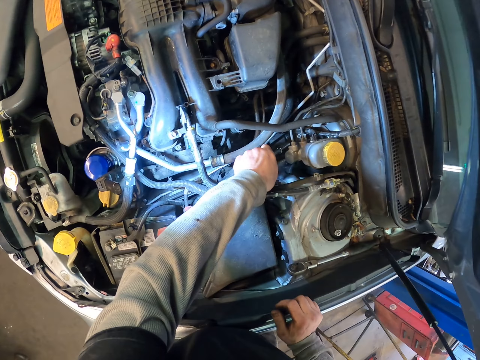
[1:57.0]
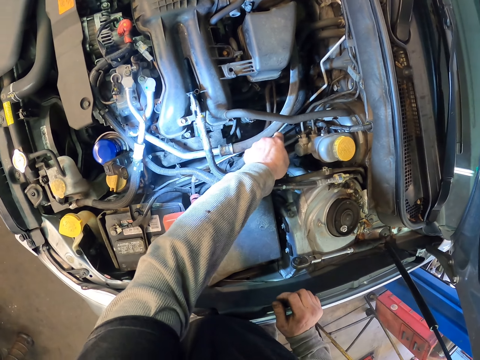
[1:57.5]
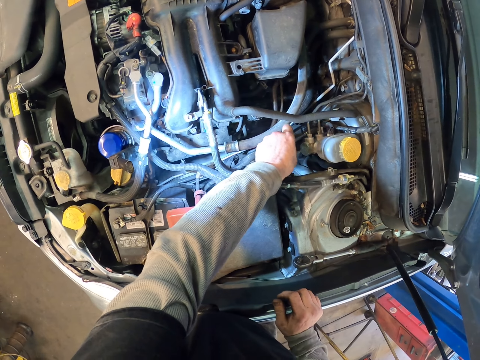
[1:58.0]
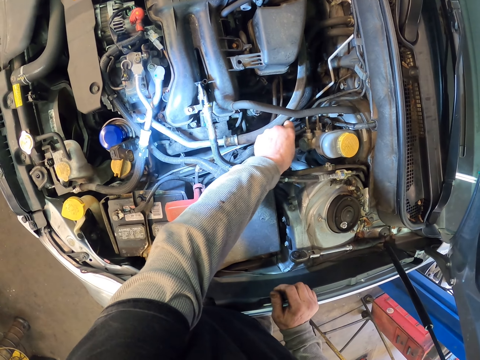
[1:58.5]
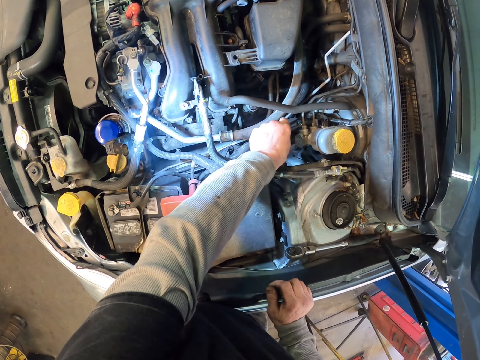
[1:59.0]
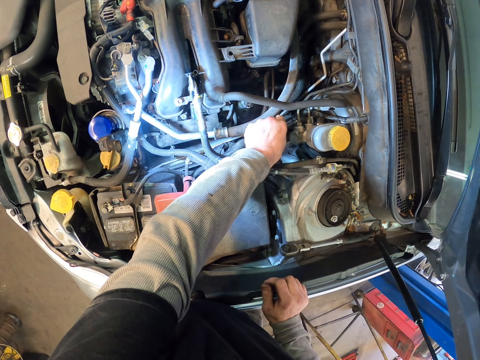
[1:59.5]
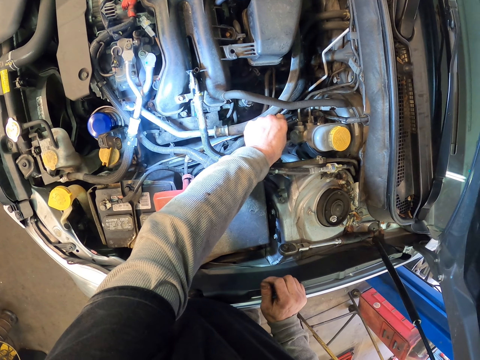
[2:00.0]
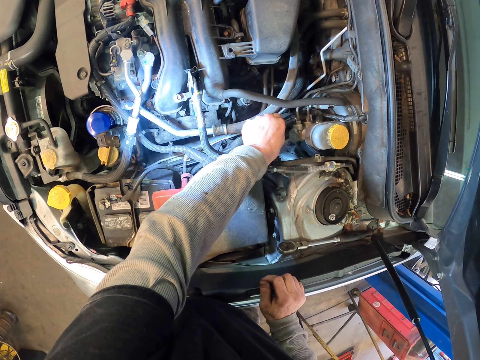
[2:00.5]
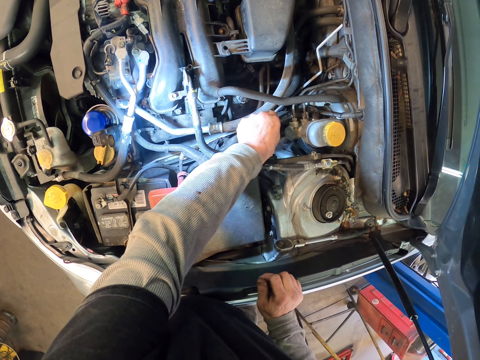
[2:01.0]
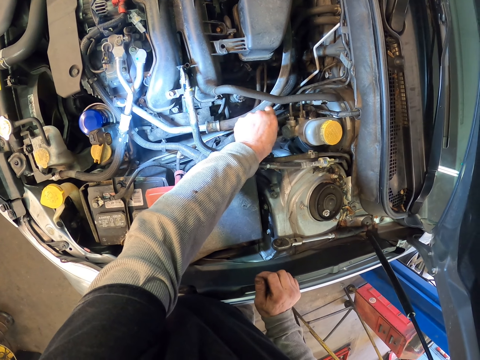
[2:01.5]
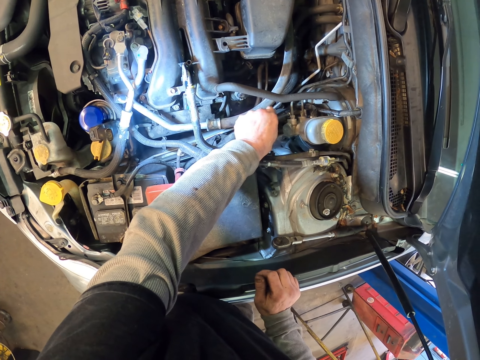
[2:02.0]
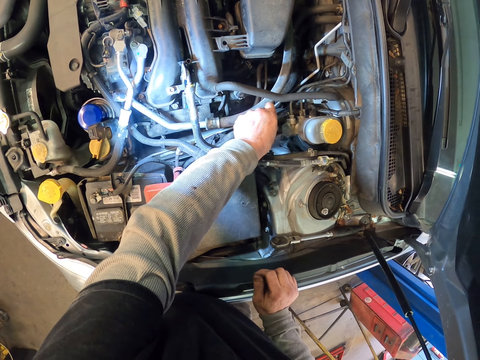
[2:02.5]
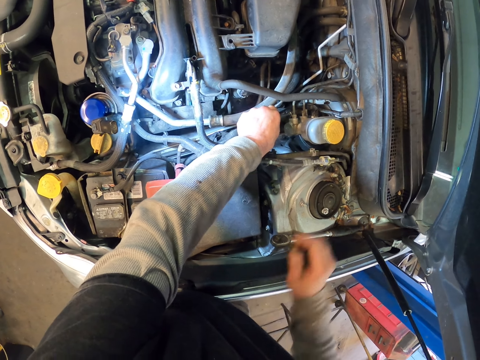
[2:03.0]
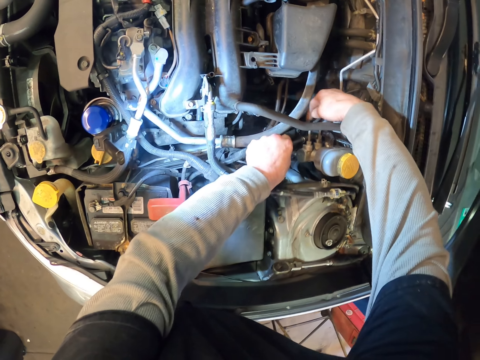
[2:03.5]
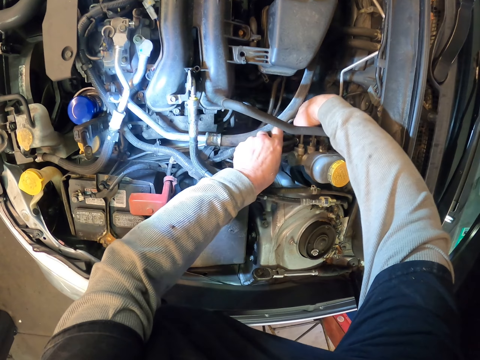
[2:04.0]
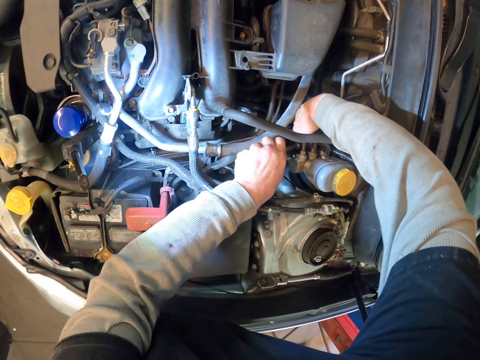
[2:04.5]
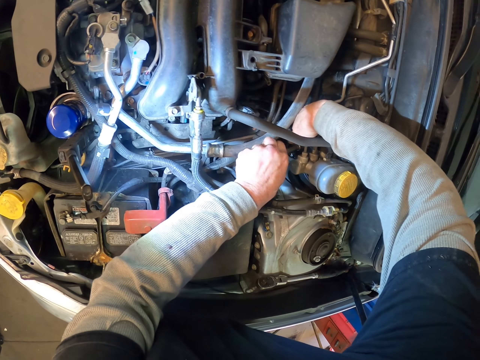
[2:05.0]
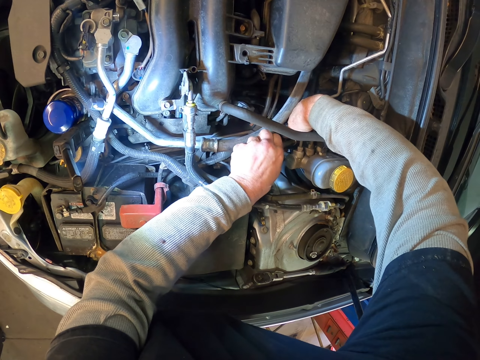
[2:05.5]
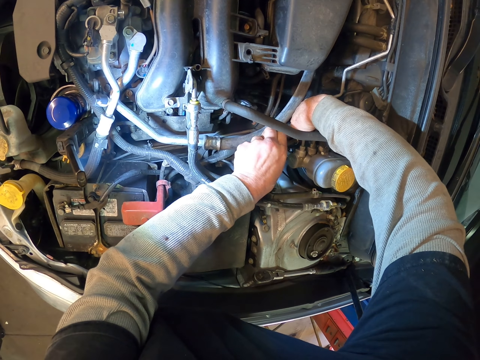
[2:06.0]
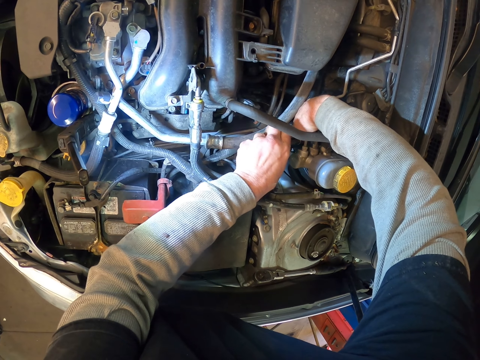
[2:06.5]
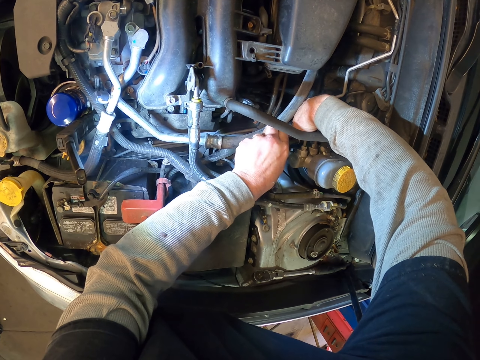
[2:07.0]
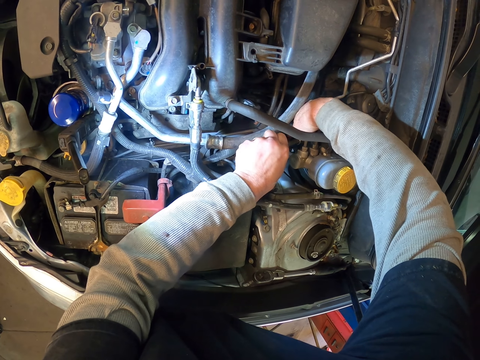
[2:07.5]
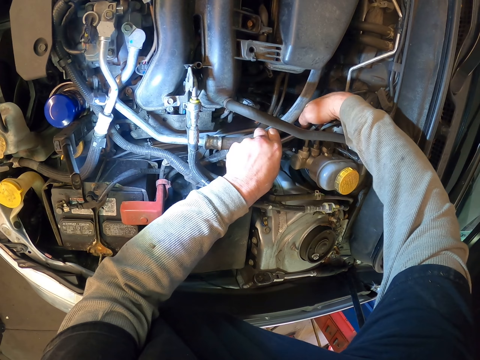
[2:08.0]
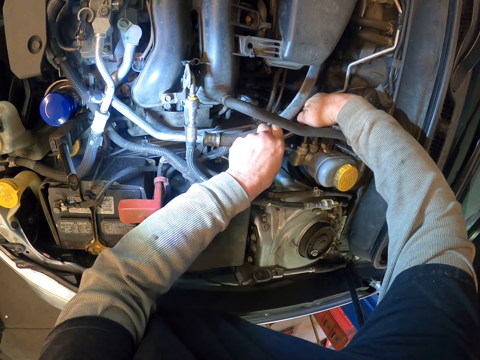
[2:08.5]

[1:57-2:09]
The camera wearer opens a nut with a socket bar.

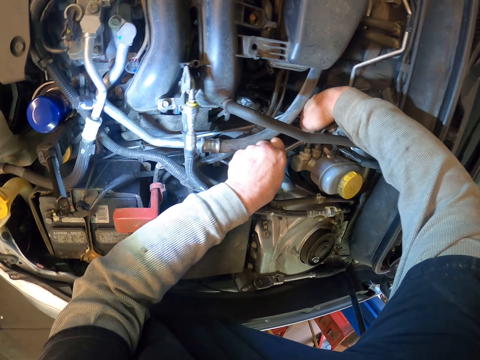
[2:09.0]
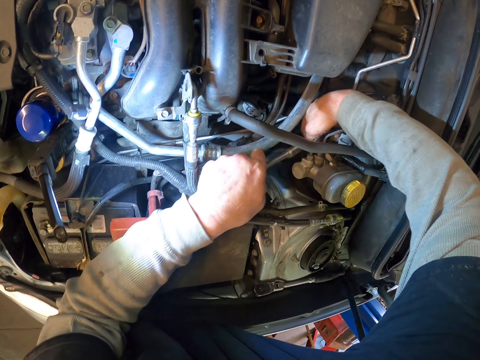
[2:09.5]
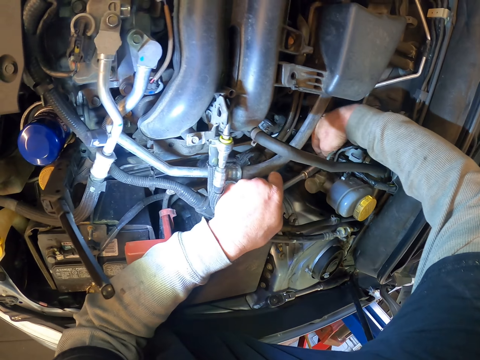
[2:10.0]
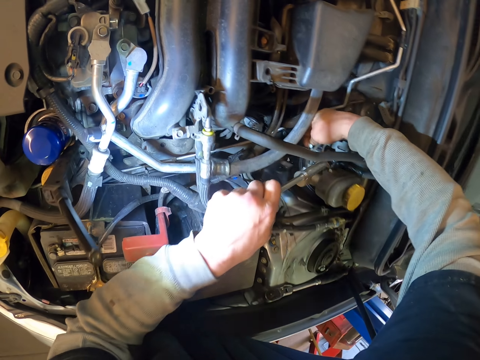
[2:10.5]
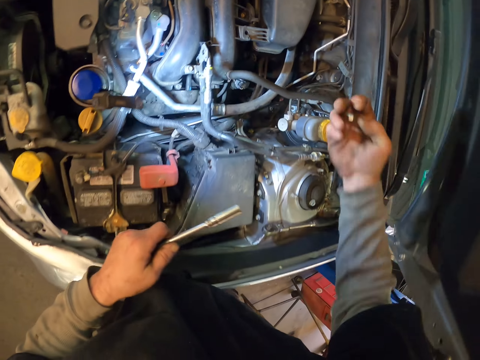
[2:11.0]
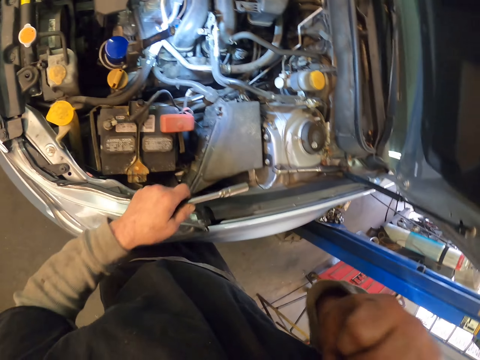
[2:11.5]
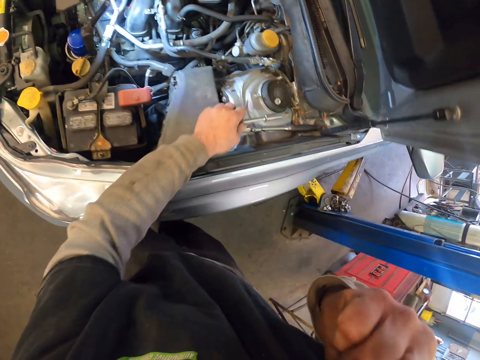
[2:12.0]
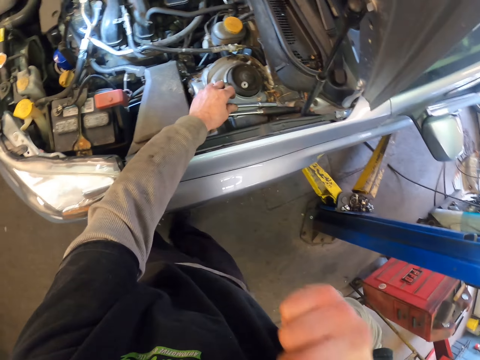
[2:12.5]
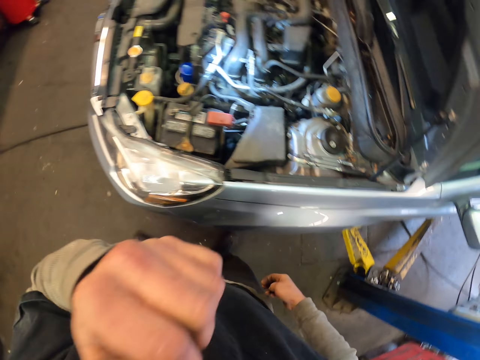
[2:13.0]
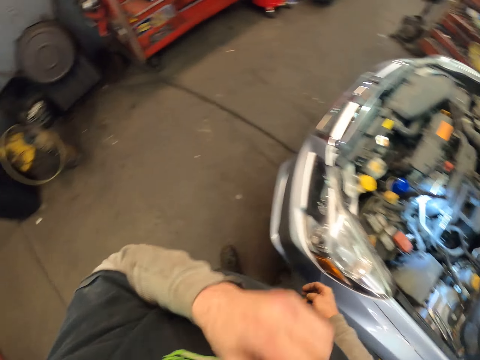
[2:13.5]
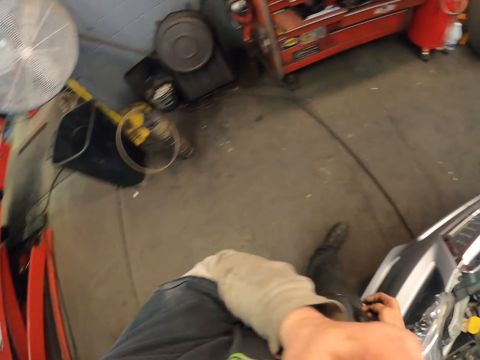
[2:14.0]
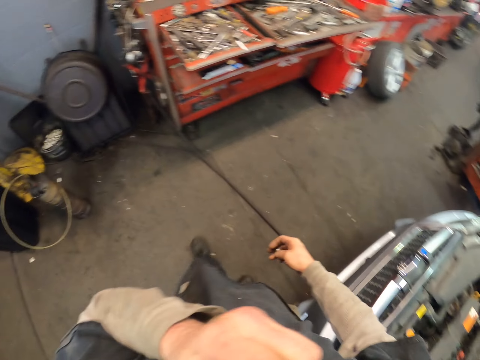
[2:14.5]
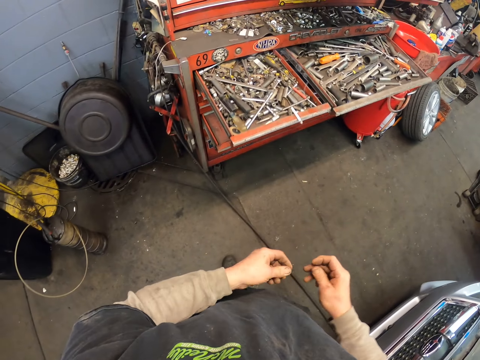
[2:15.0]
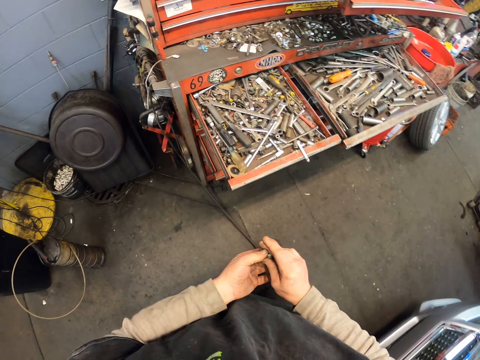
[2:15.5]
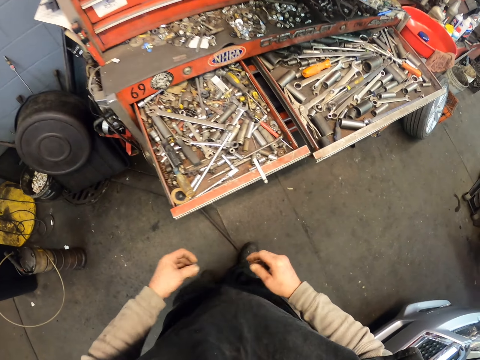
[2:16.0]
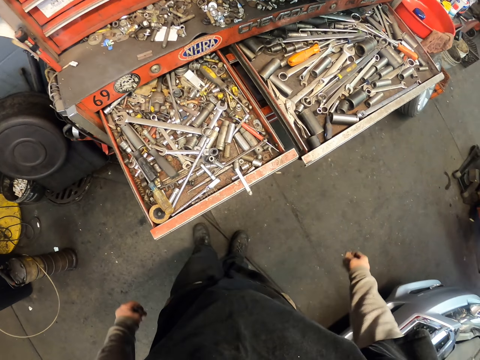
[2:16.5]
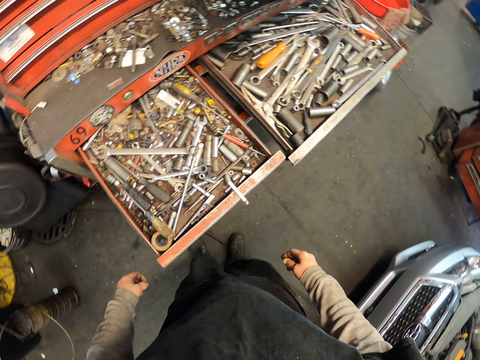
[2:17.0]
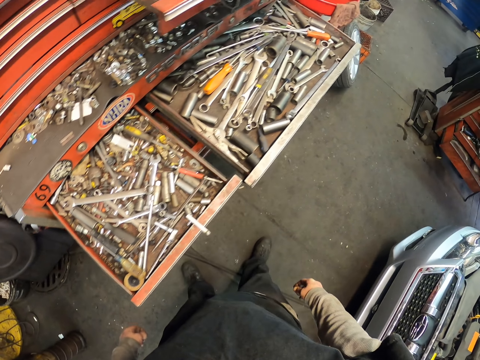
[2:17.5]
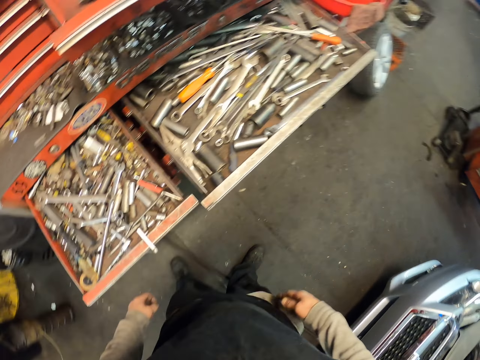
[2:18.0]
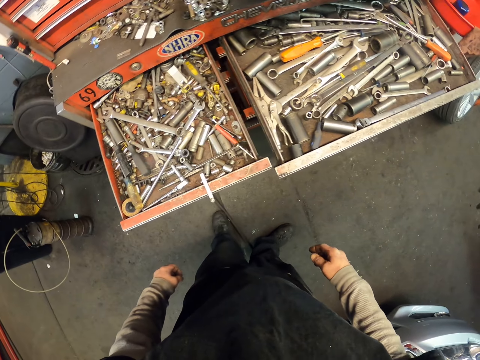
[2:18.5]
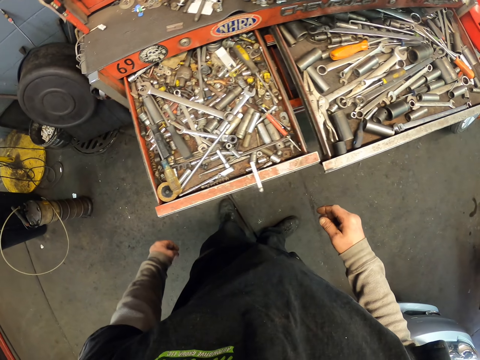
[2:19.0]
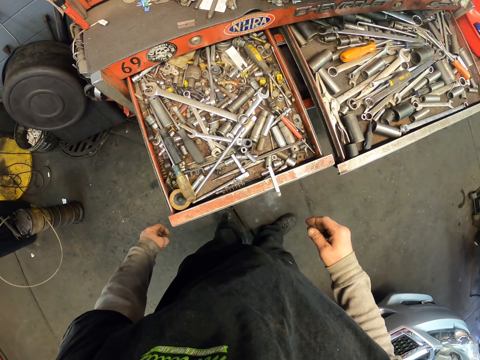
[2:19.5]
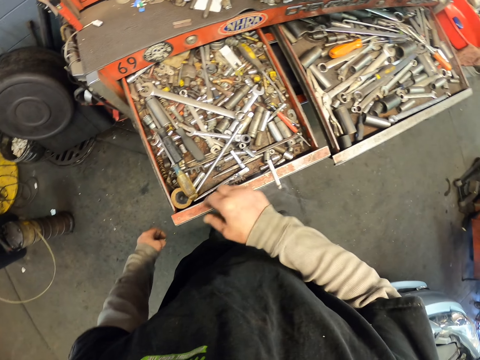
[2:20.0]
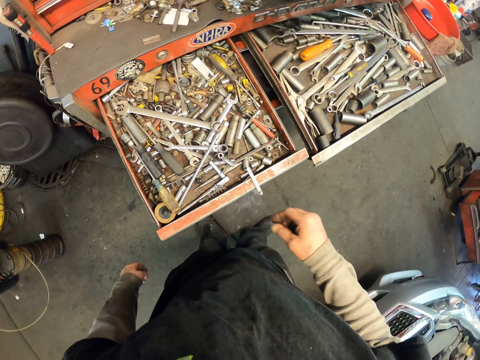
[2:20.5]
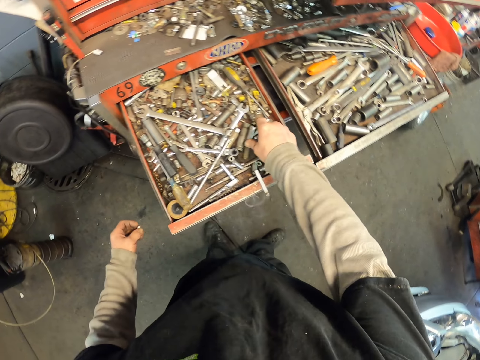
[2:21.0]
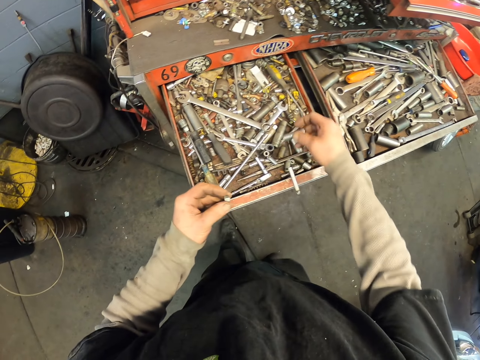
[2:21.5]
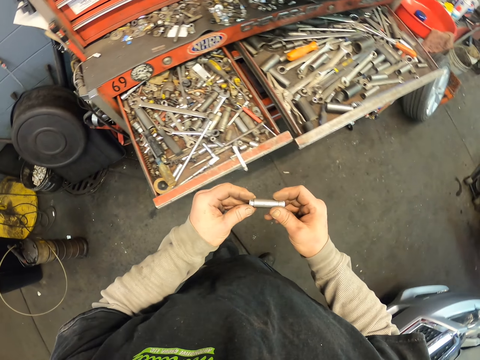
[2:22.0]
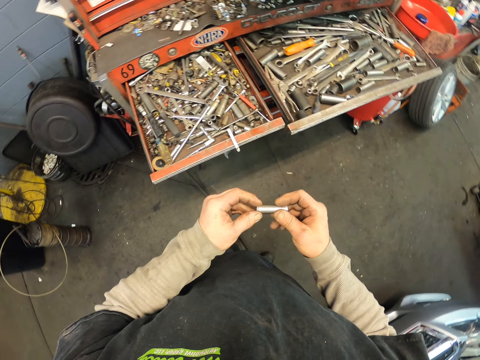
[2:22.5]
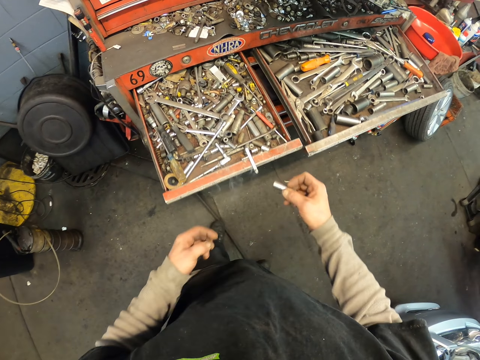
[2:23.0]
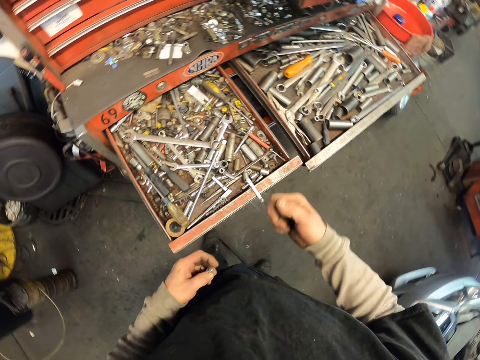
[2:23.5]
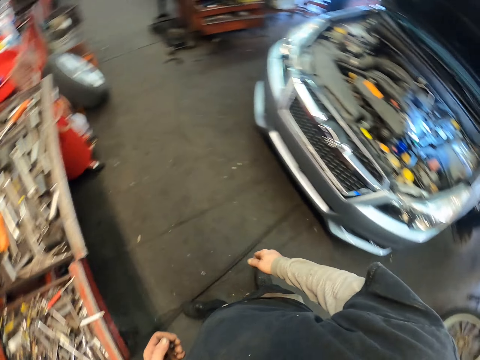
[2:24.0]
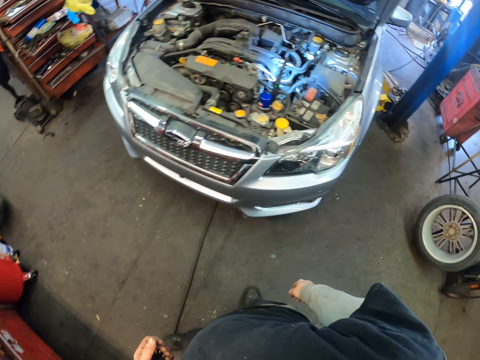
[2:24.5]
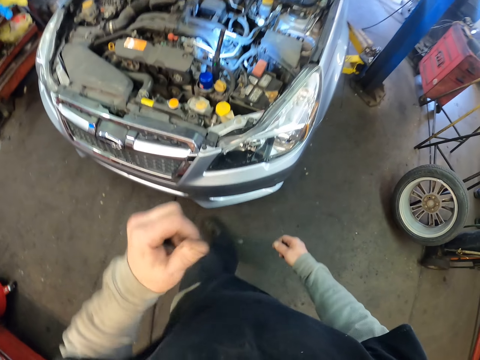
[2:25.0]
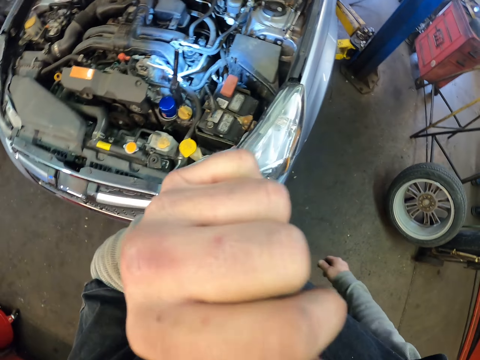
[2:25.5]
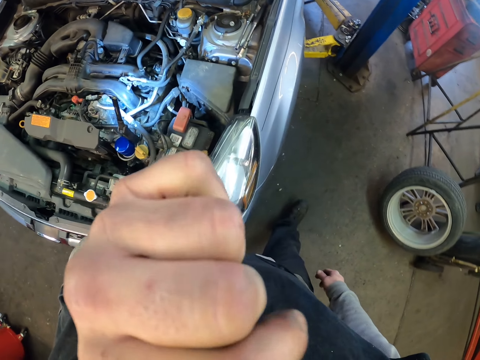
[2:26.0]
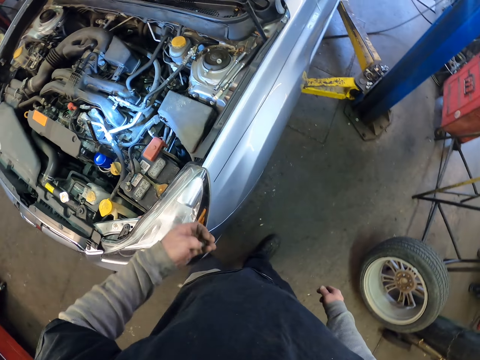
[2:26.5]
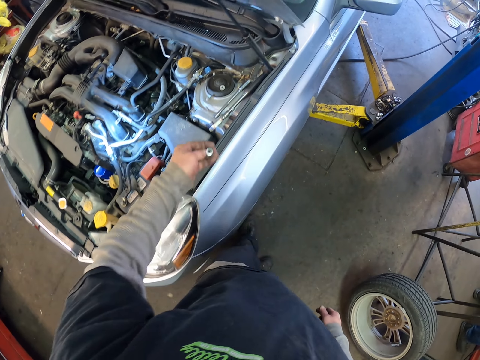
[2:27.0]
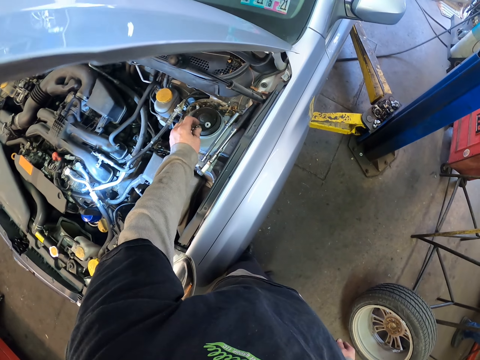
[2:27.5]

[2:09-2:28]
The camera wearer holds their face. They place a metal rod on the bonnet. They scratch their face. They stare at the tool box. They pick up a metal bar. They scratch their face.
